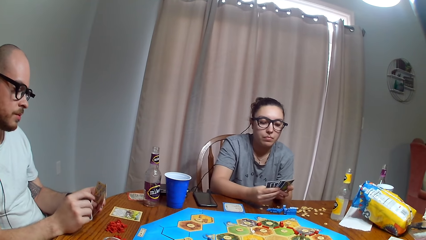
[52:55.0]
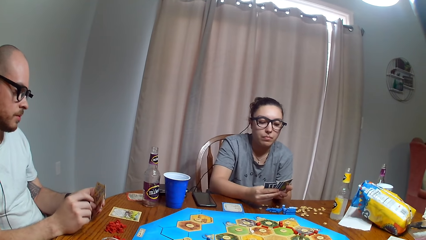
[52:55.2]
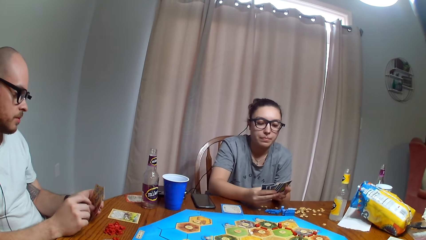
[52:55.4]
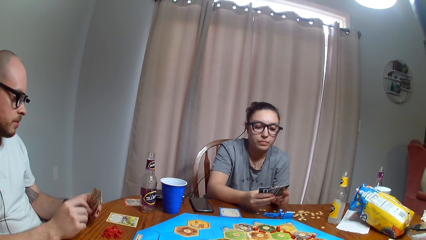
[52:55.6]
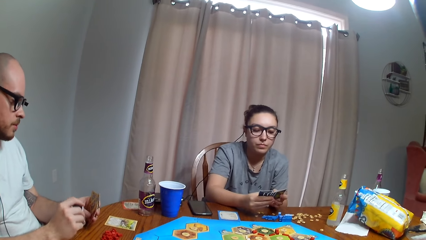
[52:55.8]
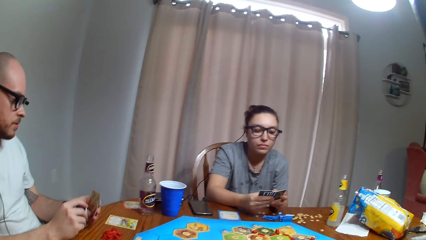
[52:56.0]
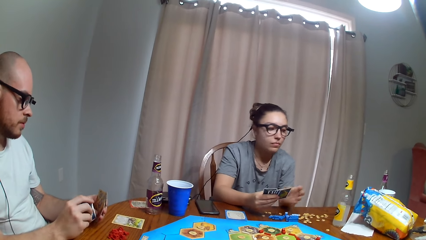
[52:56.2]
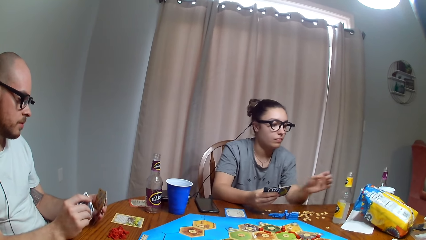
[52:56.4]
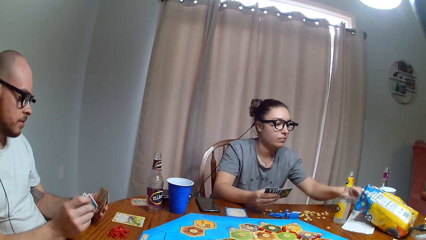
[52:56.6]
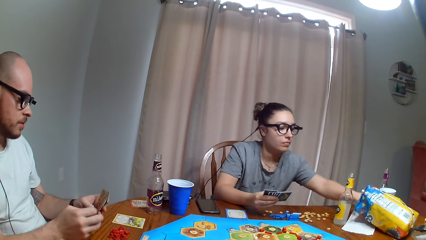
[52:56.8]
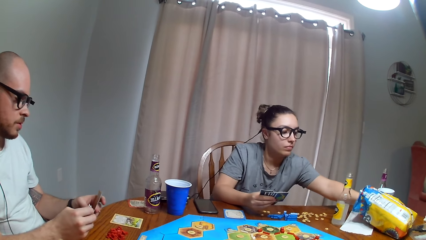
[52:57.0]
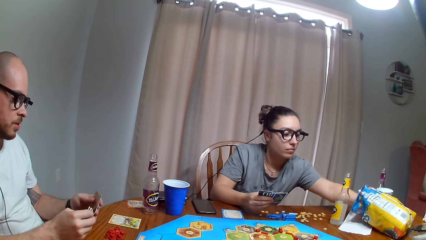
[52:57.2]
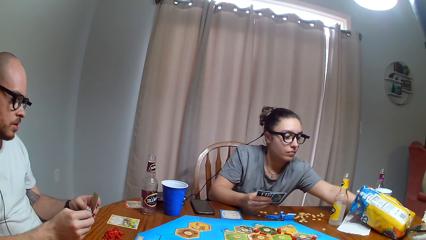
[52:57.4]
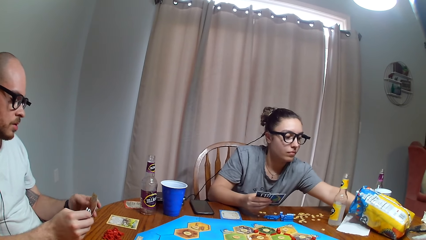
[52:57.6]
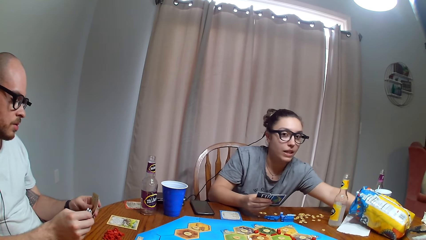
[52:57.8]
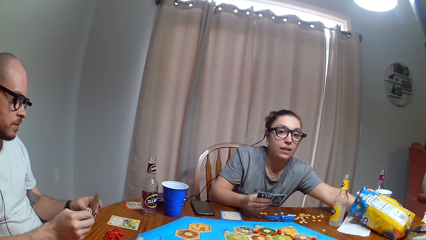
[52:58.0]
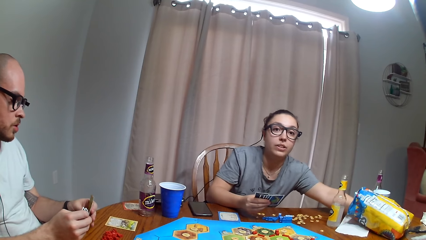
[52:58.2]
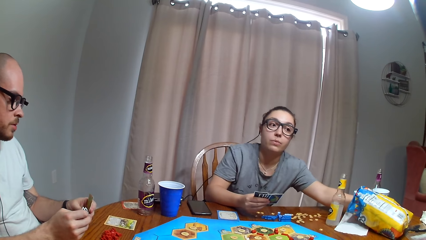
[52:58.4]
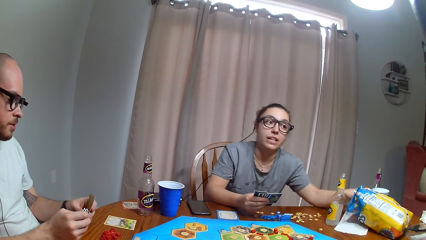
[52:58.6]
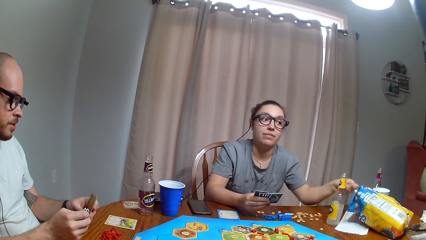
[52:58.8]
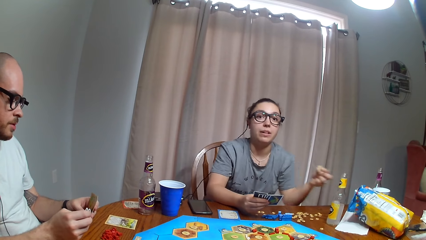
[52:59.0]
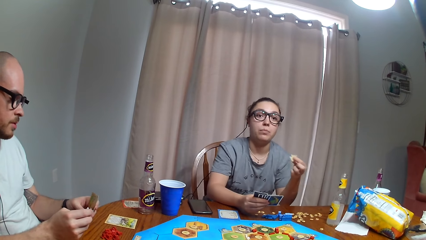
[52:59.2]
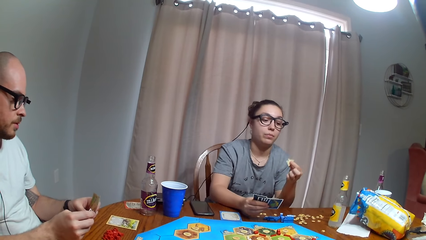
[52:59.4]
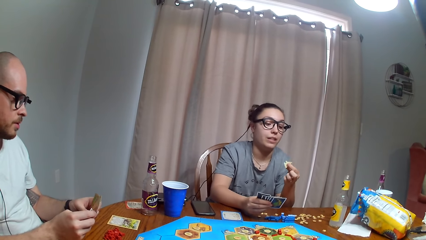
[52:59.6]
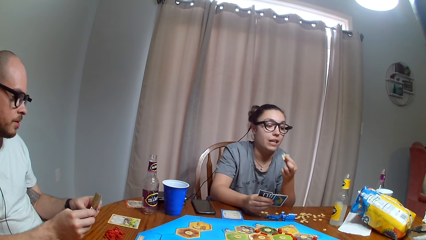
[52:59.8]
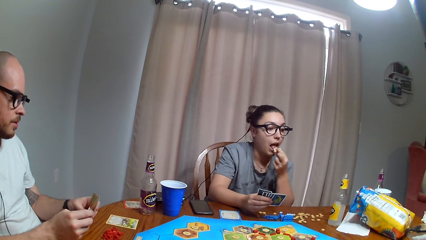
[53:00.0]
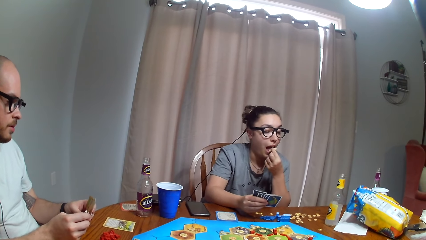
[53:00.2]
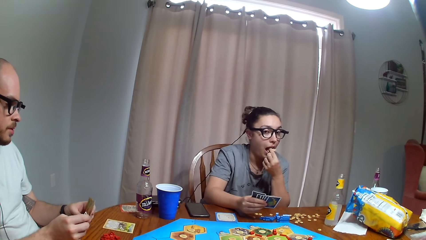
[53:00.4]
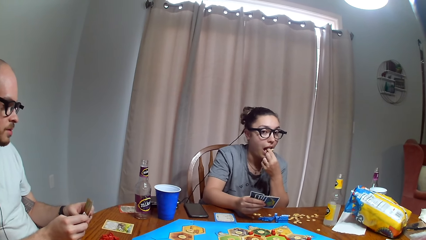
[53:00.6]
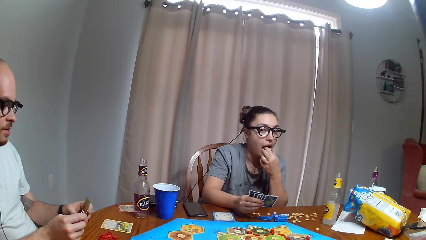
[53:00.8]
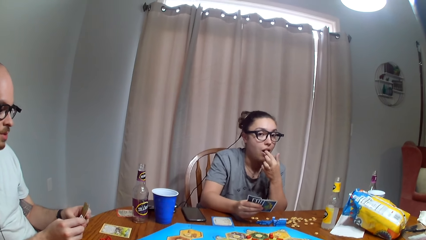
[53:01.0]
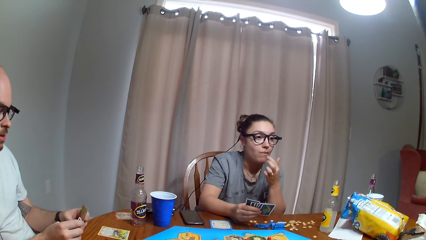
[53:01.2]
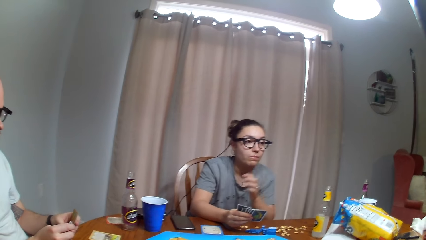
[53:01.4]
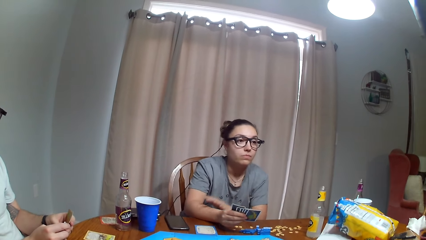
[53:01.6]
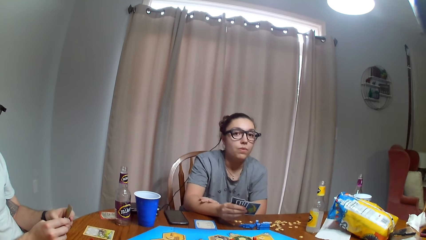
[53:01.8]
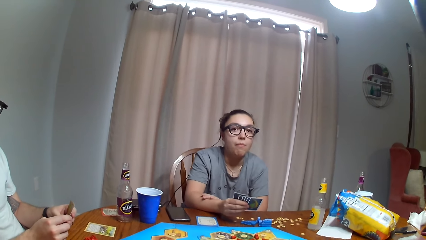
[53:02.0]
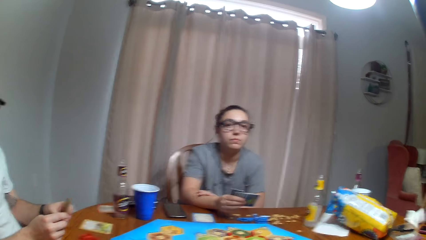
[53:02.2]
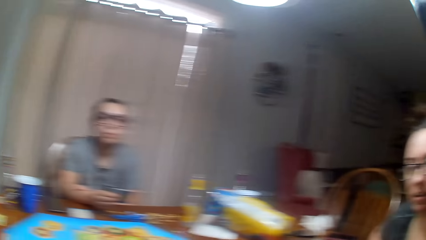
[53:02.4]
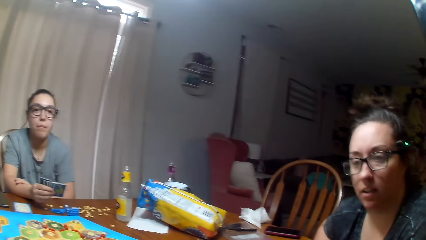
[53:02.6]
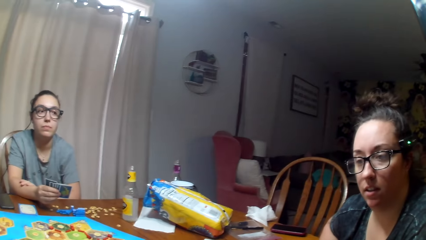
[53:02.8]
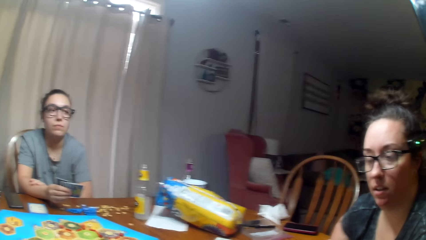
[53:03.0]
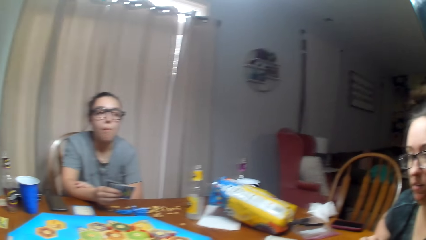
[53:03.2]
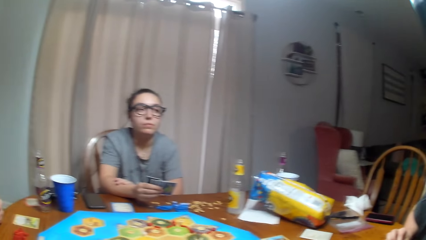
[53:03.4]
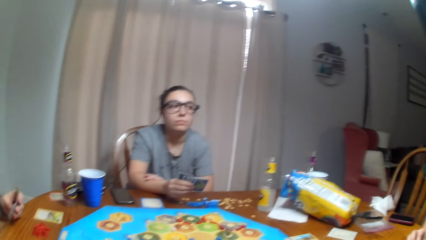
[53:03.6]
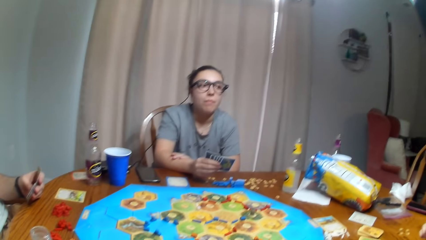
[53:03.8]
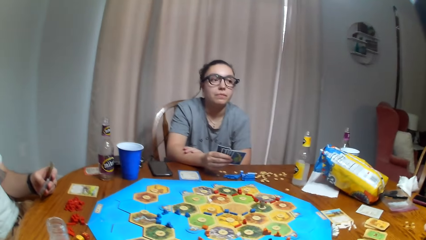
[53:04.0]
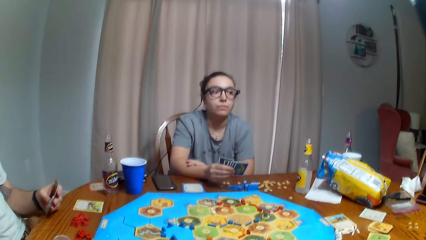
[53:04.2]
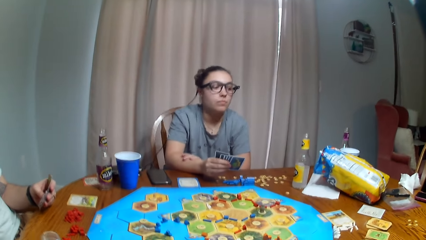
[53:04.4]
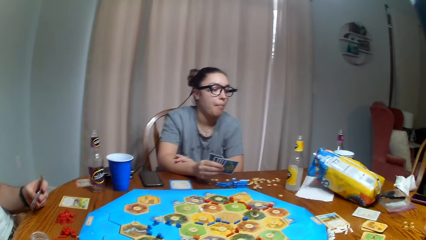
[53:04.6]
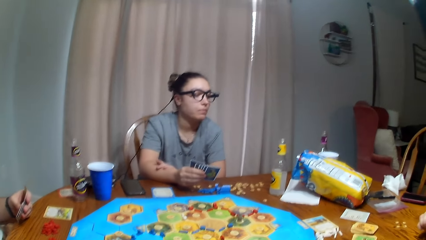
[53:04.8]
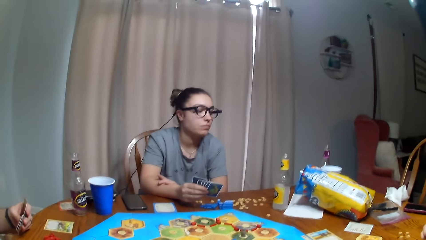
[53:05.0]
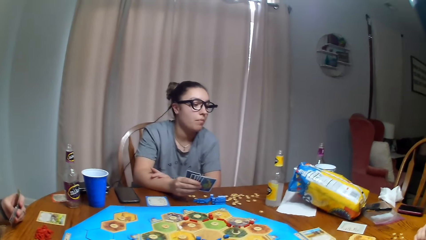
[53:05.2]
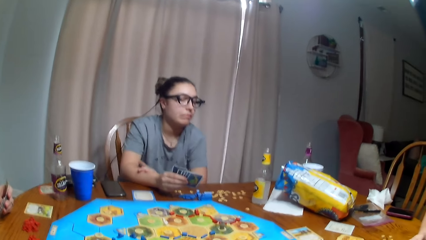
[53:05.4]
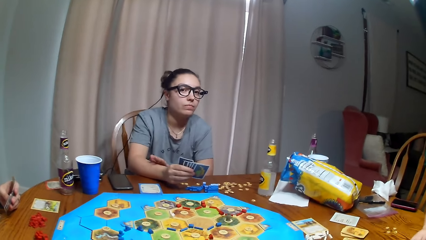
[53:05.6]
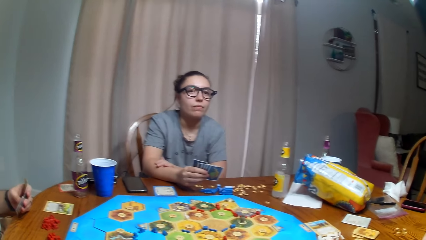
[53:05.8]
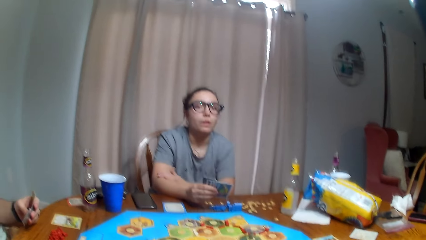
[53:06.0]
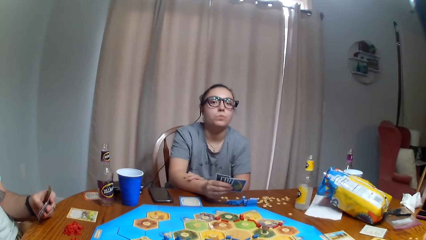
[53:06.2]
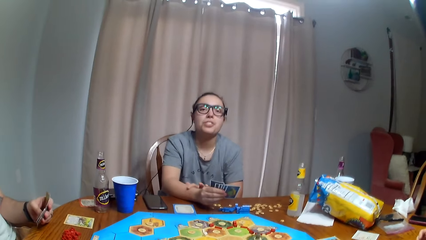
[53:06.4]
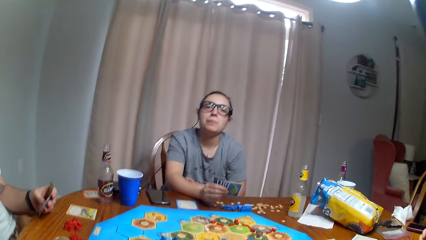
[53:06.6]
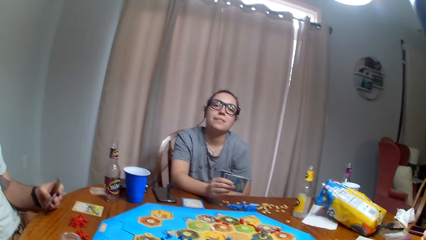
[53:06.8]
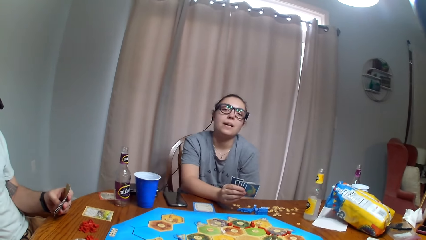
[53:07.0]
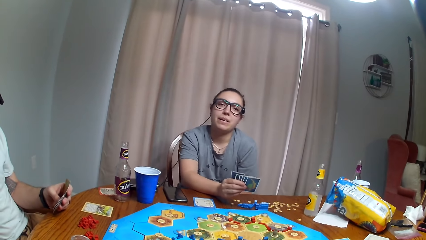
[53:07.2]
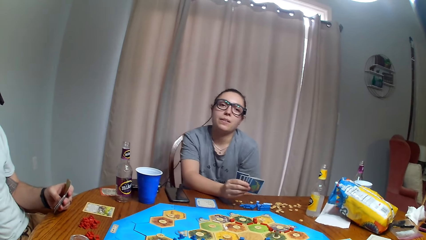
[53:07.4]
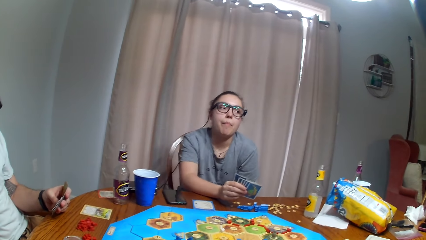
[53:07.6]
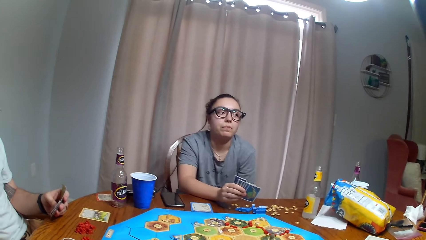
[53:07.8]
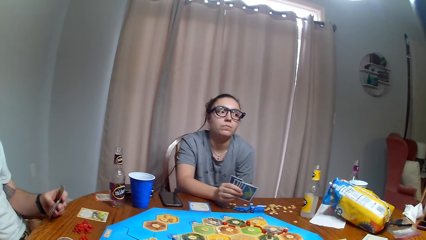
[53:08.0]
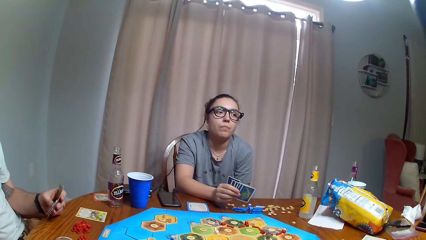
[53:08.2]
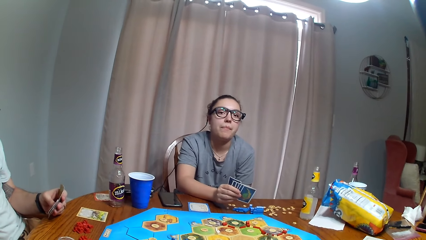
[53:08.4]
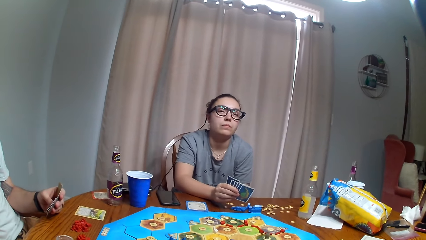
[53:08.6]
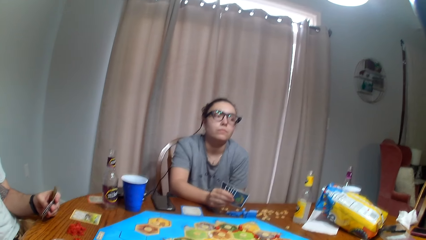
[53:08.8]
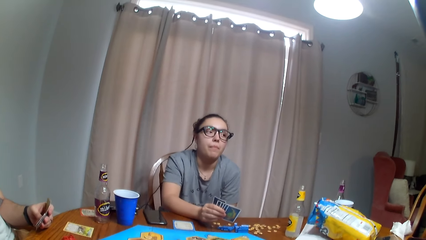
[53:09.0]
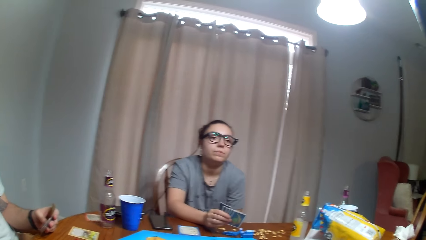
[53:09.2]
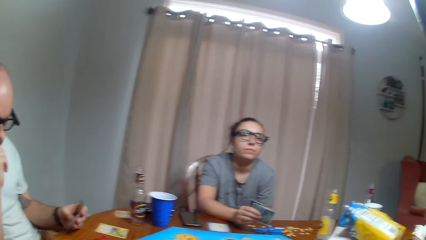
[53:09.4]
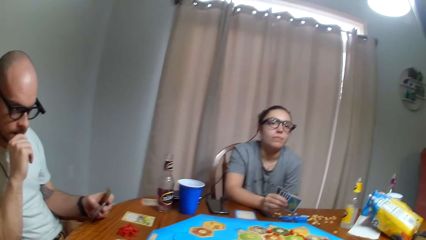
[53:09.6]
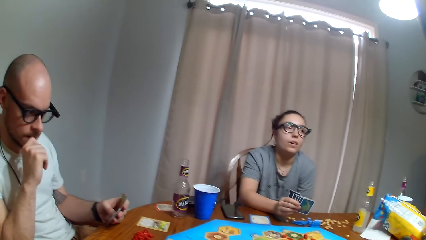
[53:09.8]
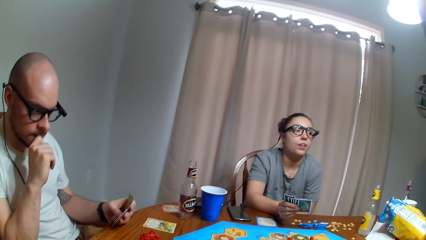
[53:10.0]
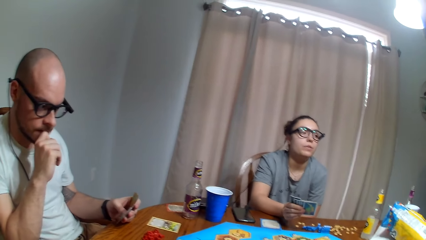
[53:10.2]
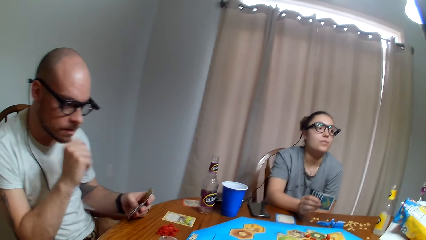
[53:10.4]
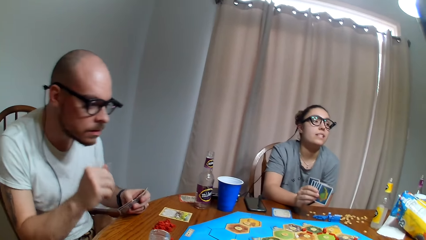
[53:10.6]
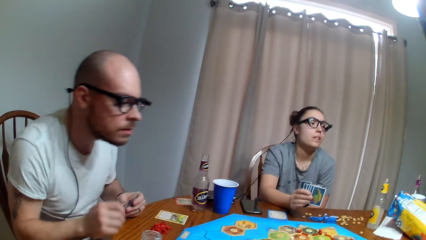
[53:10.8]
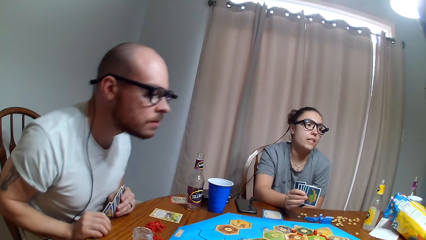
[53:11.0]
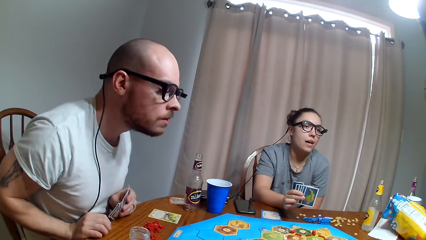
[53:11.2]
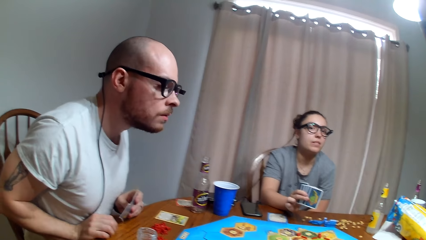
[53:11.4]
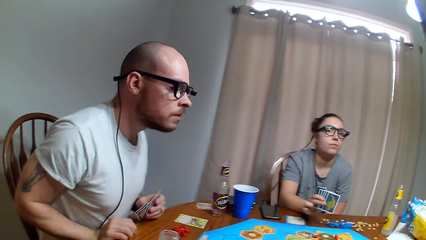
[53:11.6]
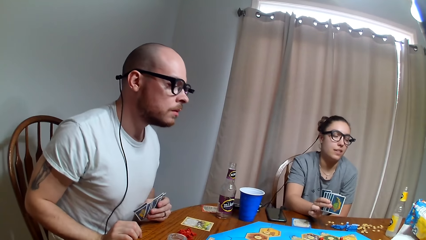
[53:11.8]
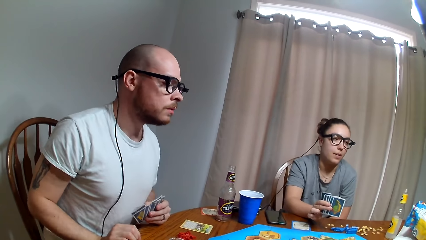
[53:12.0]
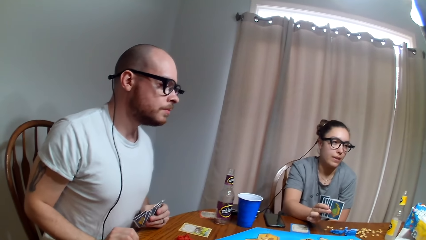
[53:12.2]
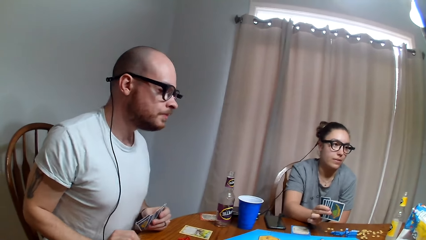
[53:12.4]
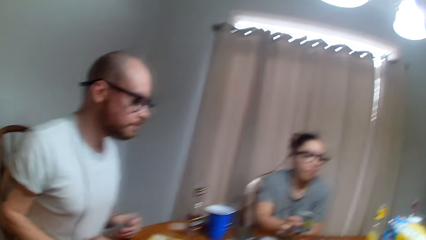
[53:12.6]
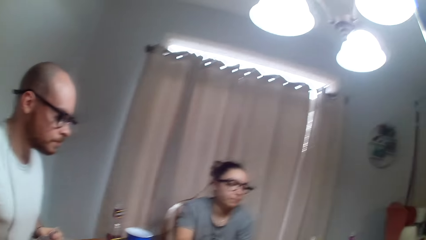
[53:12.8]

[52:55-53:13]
A woman puts her hand in the paper. The woman picks the crisps. The woman removes her hand from the paper. The woman eats the crisp. The woman holds her arm. The camera wearer looks around. The woman rubs her arm with her hand. The woman fidgets. A man fidgets. The man looks at the board.
